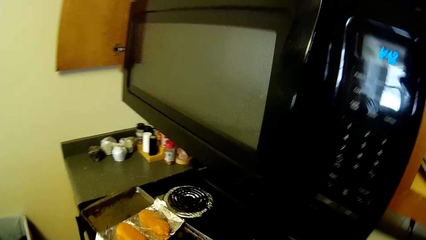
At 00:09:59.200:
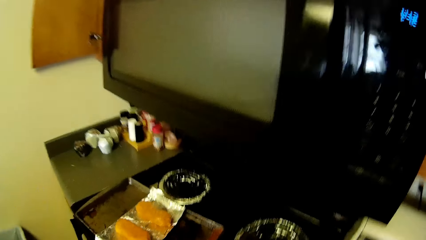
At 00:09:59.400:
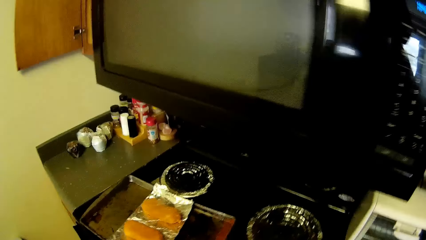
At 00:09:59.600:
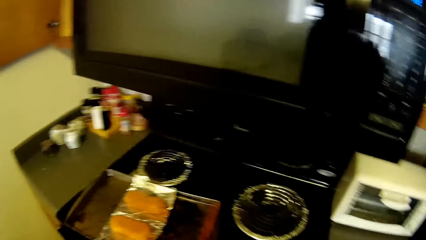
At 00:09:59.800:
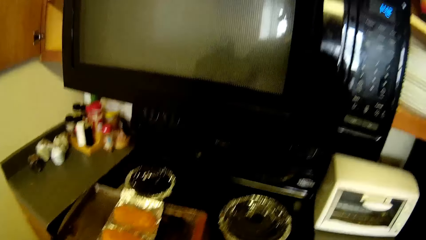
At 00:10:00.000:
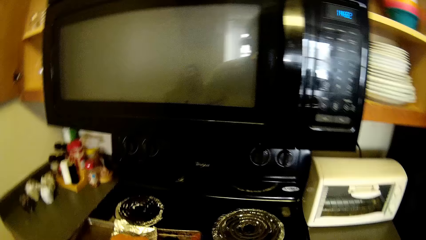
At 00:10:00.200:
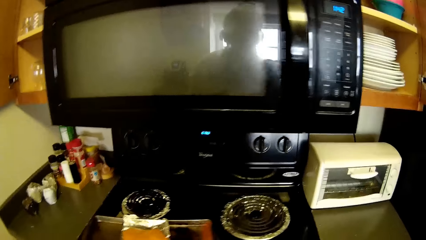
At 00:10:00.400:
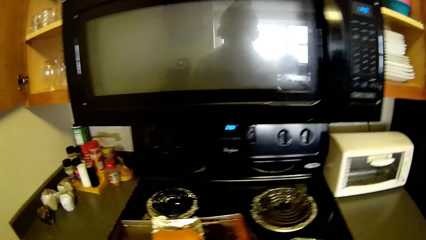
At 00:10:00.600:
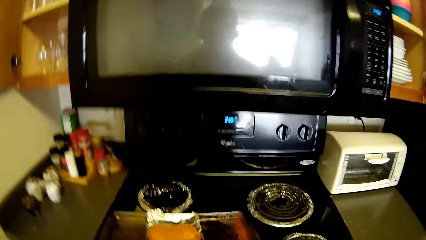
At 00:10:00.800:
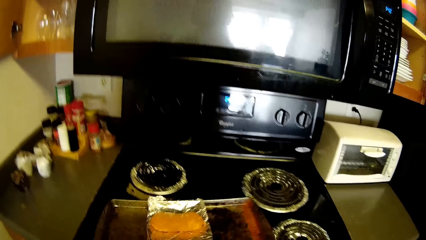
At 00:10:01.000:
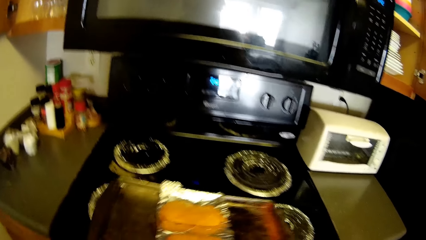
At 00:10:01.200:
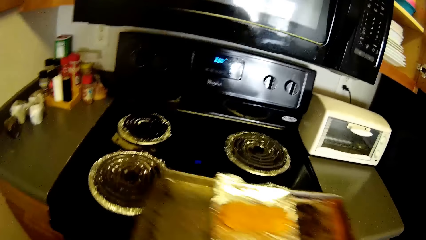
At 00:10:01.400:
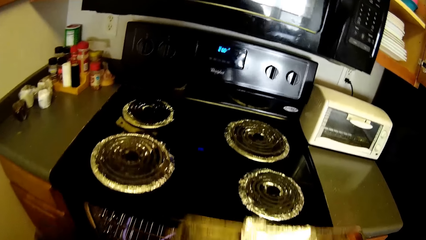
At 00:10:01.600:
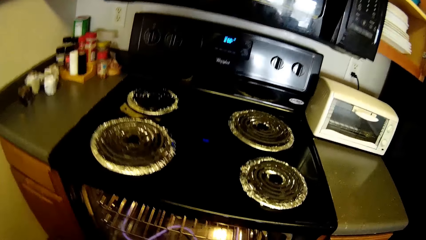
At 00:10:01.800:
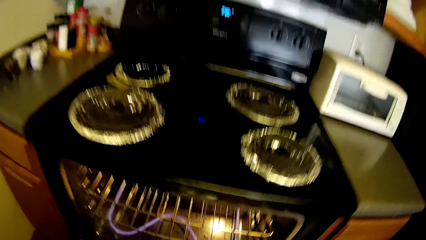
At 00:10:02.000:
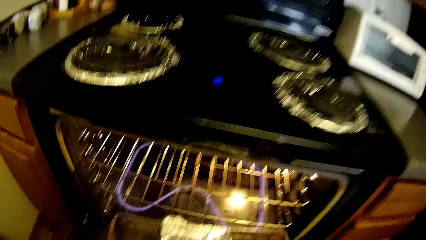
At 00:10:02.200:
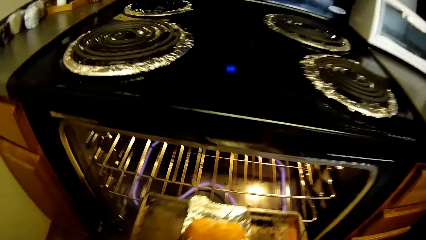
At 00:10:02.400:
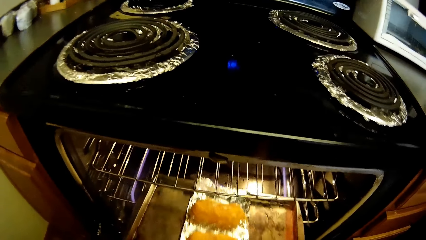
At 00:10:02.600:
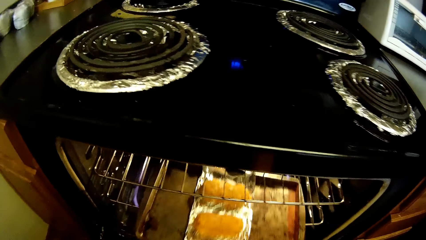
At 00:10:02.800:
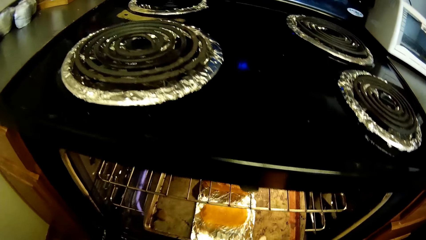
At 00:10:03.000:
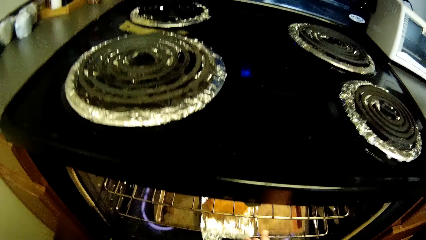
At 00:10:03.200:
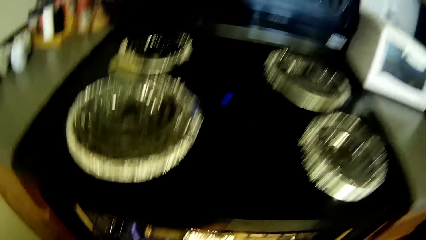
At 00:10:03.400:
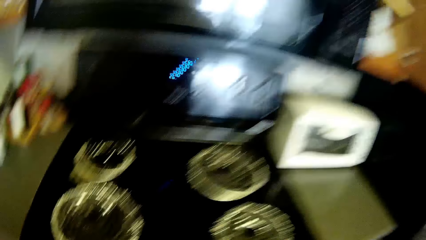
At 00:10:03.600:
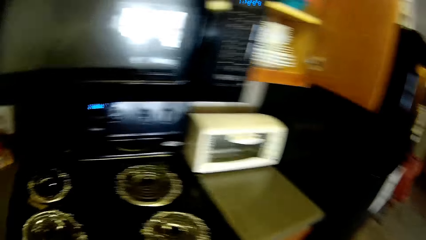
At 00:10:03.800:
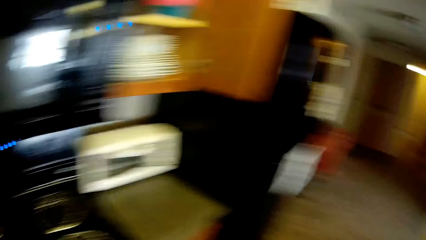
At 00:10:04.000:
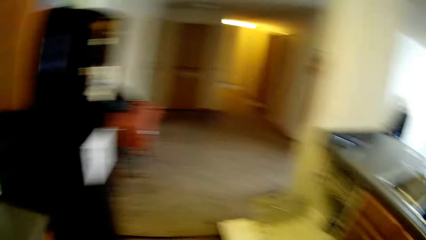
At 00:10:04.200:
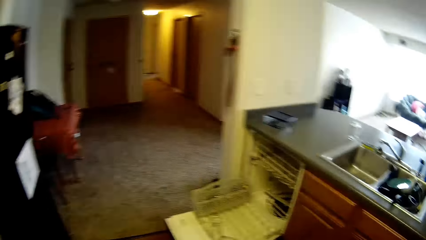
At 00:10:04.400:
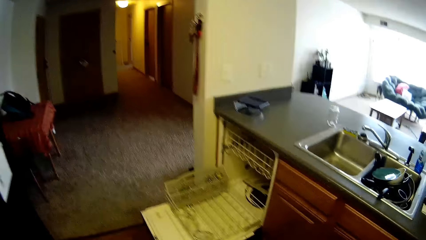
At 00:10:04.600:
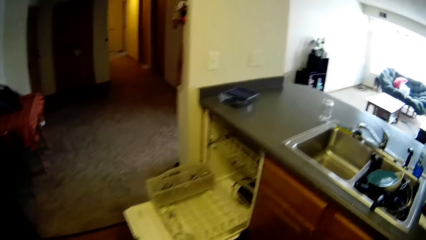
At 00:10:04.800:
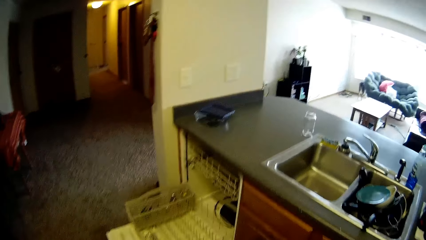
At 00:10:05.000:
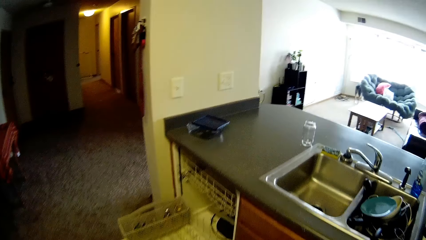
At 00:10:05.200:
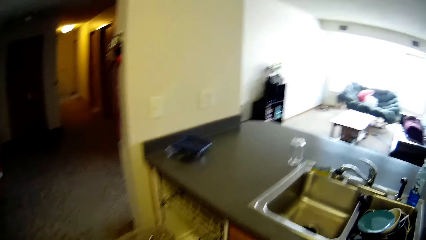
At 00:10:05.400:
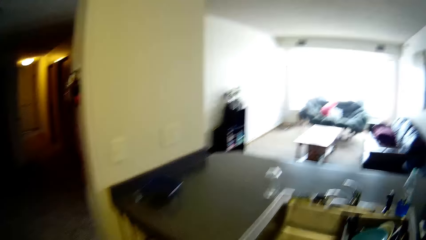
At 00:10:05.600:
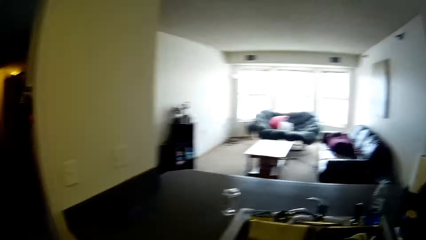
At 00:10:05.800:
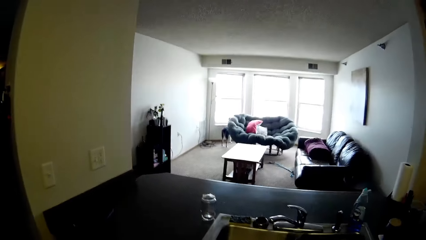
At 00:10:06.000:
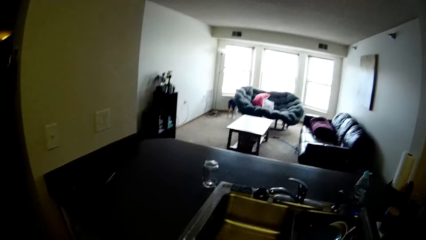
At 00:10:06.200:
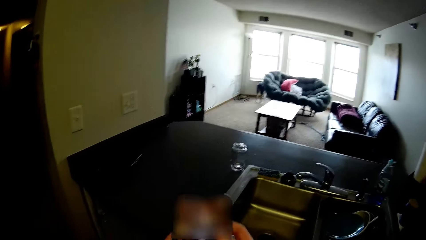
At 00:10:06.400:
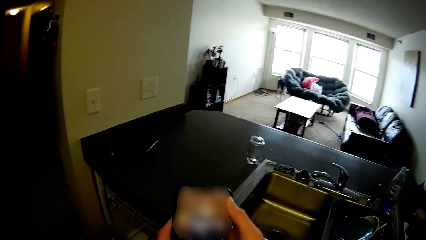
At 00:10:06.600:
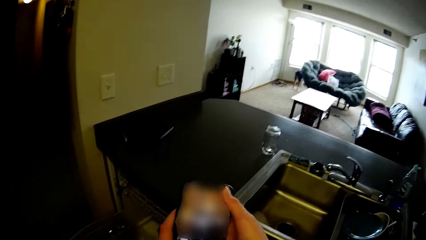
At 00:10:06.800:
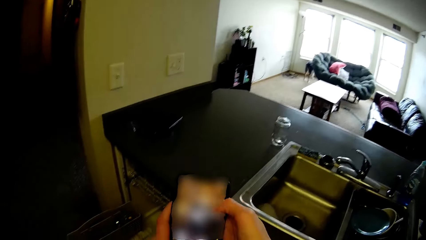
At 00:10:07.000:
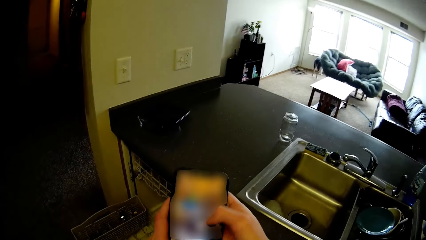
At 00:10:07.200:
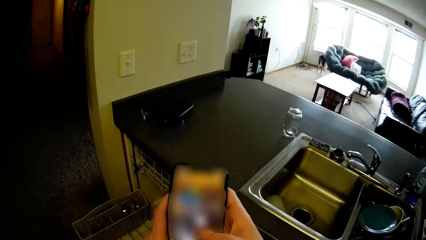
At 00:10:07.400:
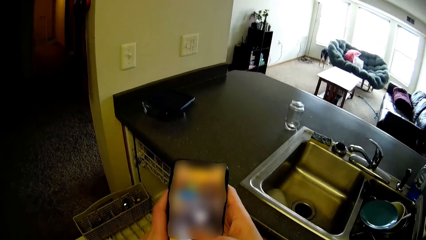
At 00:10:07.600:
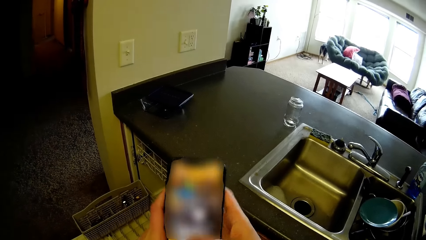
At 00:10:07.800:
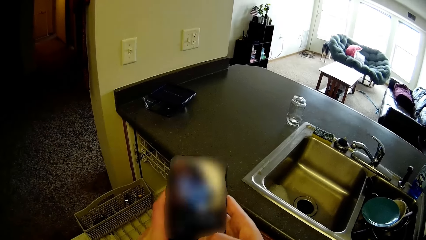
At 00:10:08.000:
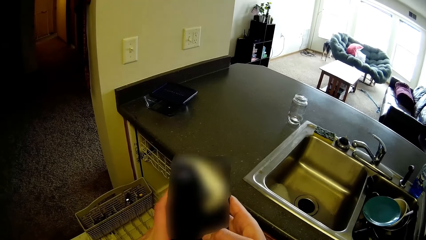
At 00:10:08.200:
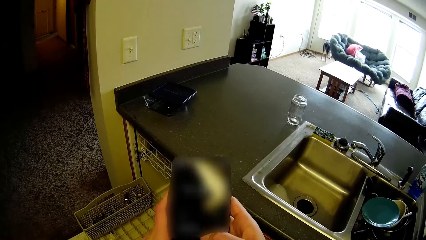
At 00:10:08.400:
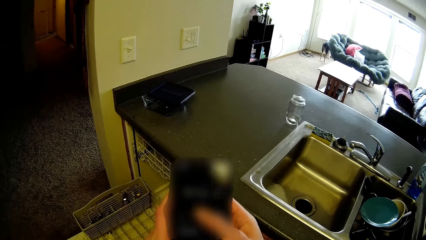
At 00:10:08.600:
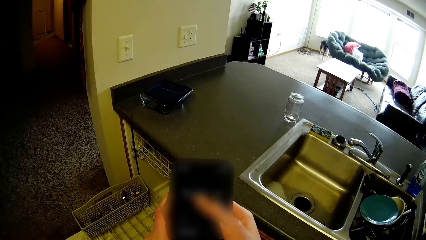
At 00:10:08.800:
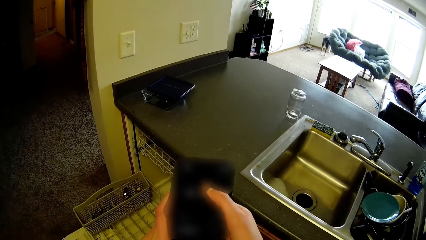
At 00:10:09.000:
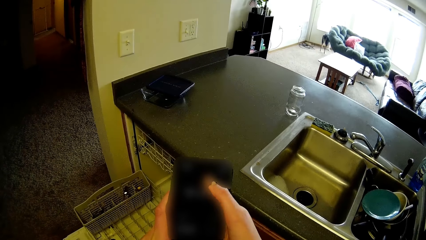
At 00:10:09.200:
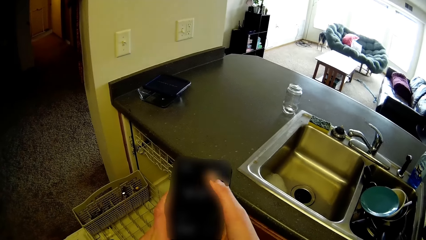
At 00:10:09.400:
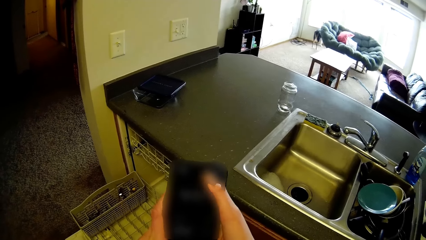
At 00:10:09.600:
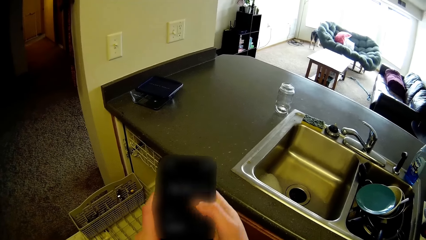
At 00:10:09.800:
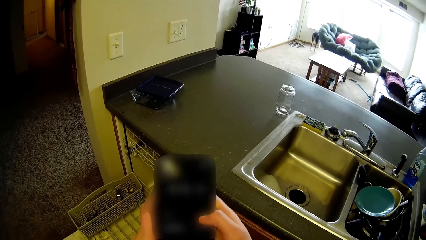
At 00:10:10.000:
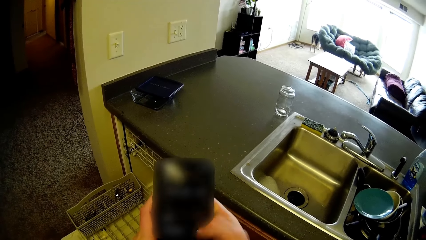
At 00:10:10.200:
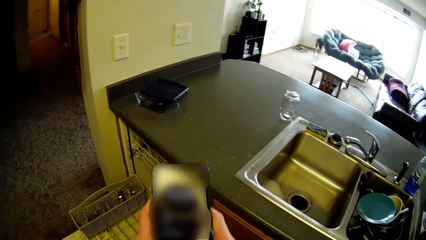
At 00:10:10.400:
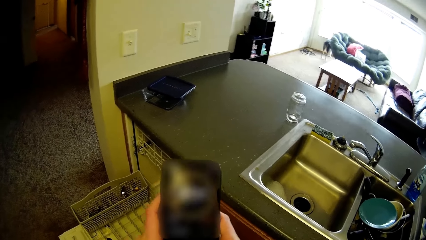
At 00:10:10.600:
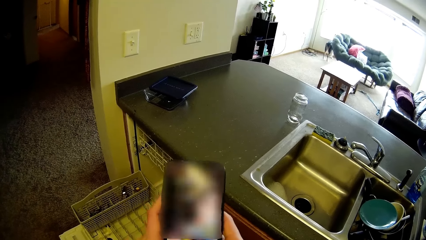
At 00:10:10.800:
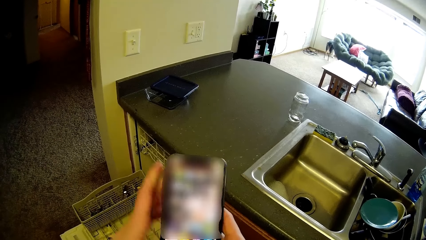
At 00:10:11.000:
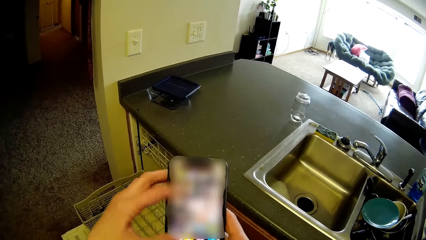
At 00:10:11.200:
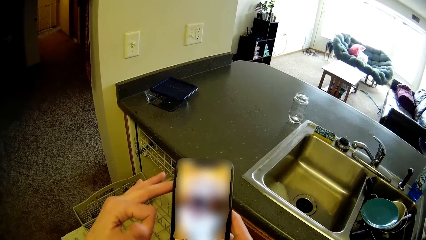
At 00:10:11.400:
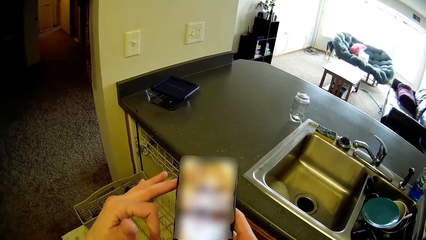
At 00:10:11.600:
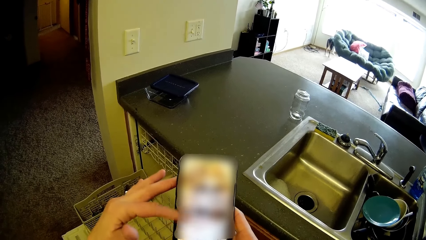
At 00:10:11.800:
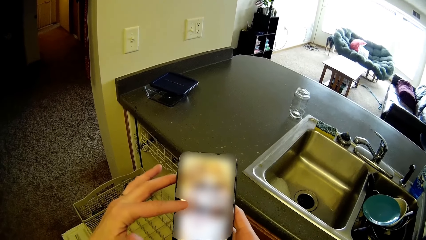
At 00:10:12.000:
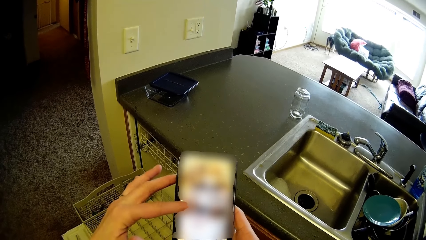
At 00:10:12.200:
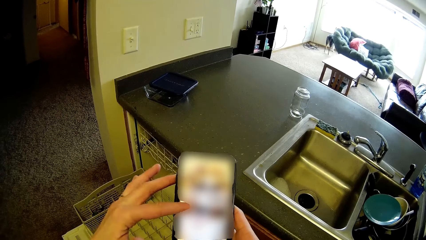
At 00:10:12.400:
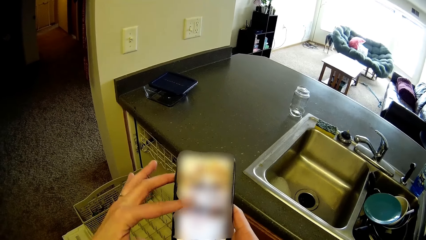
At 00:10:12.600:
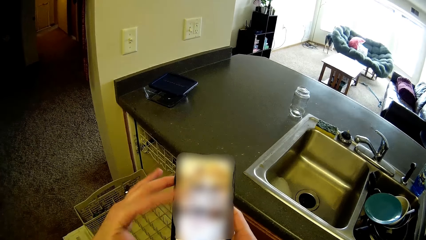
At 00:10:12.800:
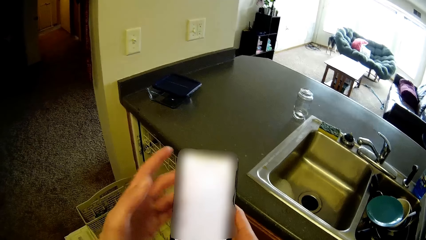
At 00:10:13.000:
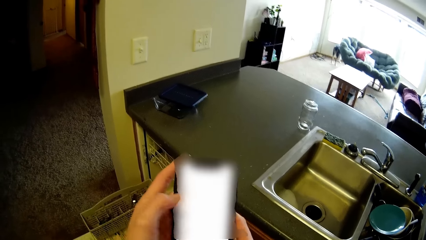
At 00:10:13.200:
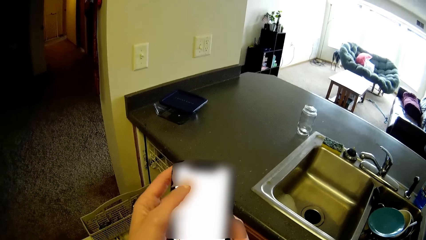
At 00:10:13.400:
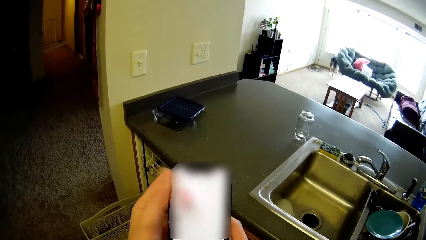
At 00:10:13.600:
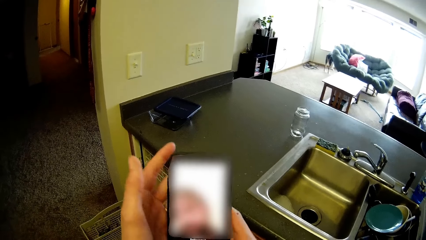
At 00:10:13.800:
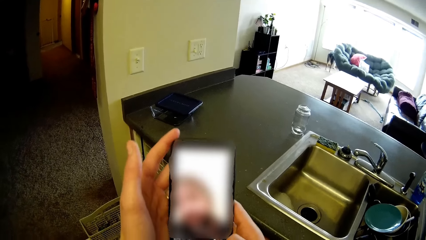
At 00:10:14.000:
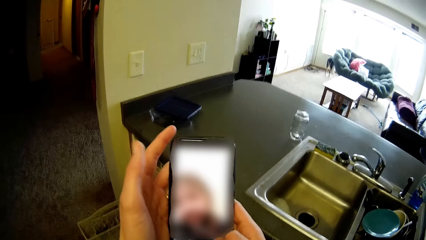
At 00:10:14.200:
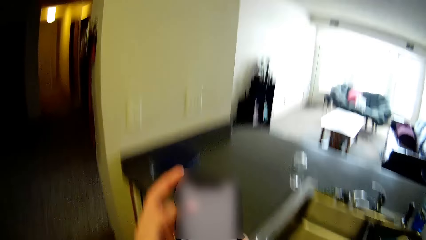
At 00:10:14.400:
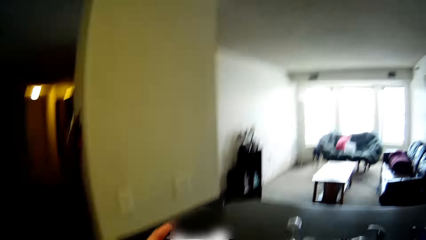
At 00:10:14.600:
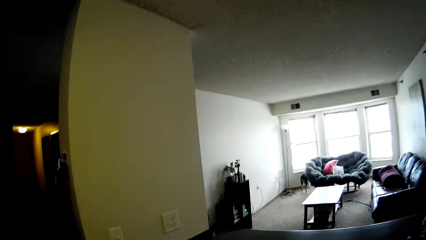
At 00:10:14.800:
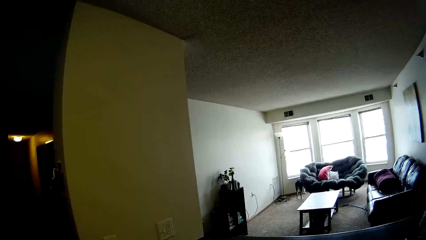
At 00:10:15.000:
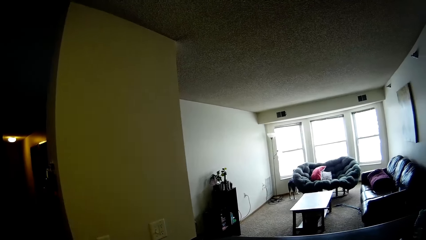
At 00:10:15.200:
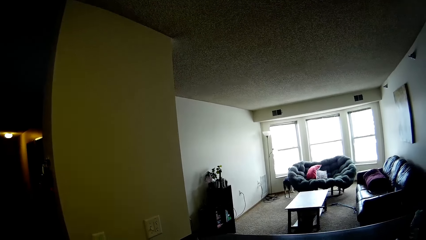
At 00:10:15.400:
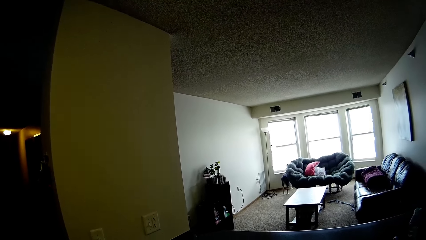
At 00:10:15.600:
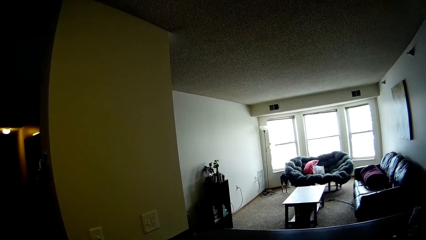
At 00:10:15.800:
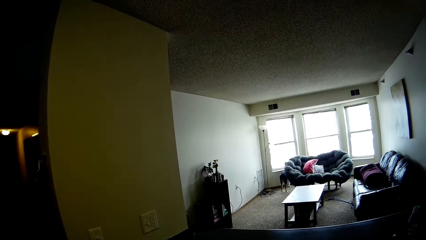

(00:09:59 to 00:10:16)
The camera wearer takes an oven tray with bread from a gas cooker with both hands. She opens an oven with her left hand. She puts the oven tray with bread in her right hand into the oven. She walks to the dishwasher. She presses a phone in her hands with her right thumb. She presses the phone in her hands with her left index finger. She presses the phone in her hands with her left thumb.
